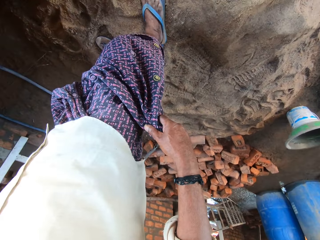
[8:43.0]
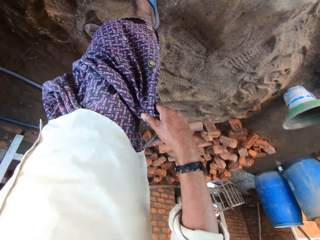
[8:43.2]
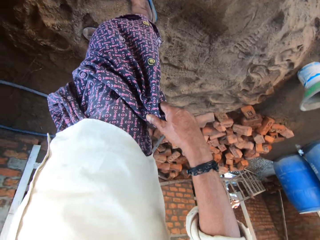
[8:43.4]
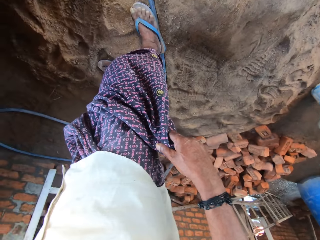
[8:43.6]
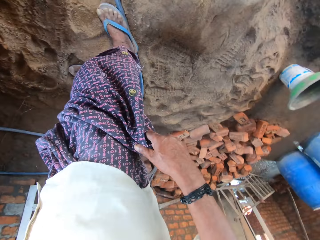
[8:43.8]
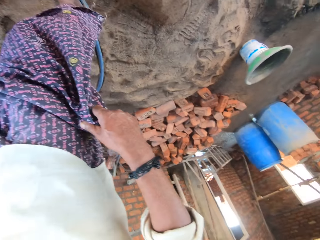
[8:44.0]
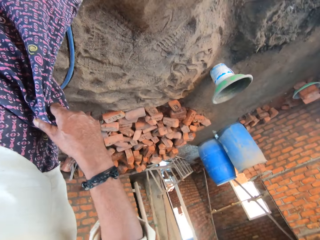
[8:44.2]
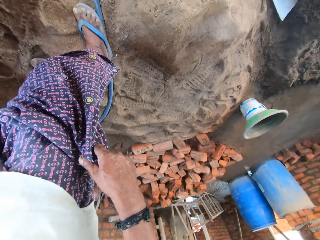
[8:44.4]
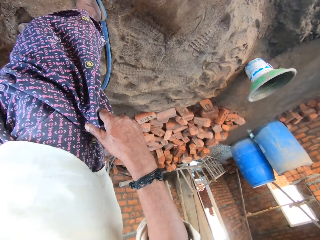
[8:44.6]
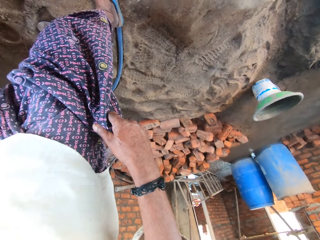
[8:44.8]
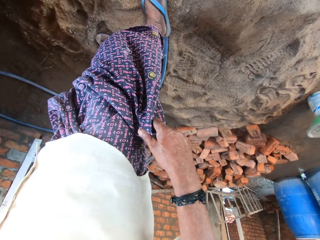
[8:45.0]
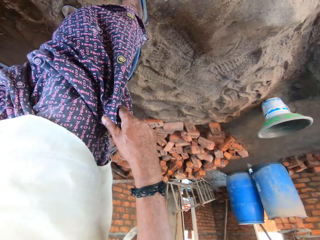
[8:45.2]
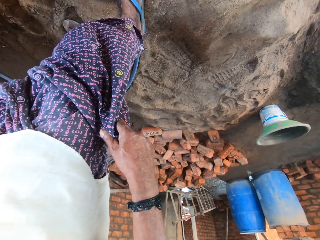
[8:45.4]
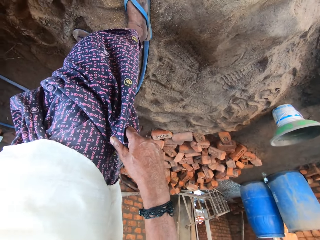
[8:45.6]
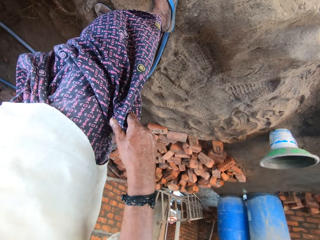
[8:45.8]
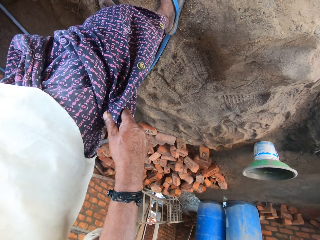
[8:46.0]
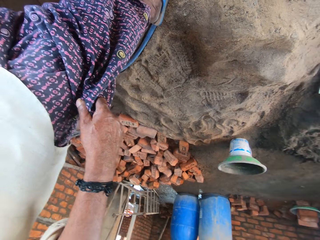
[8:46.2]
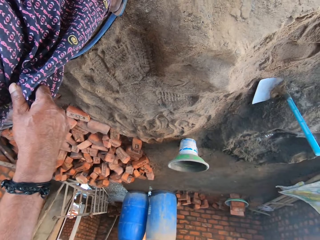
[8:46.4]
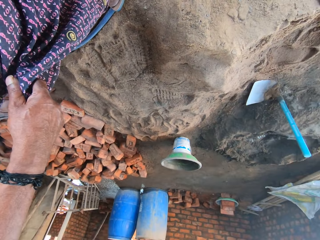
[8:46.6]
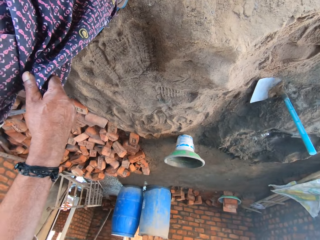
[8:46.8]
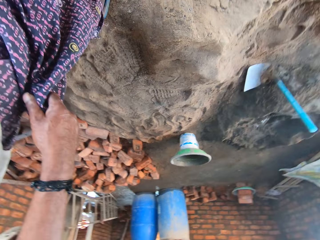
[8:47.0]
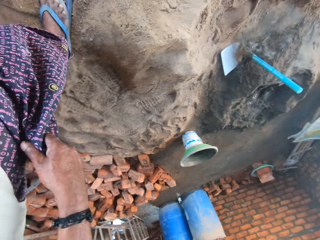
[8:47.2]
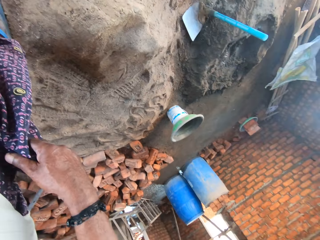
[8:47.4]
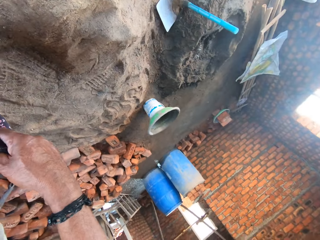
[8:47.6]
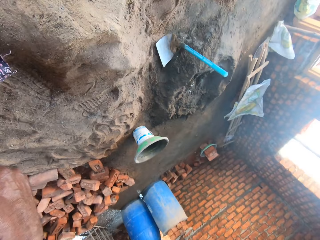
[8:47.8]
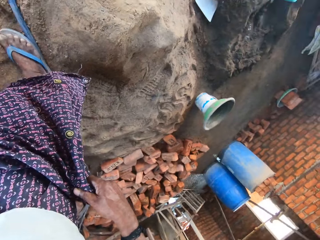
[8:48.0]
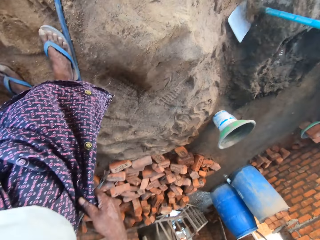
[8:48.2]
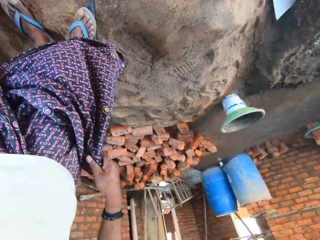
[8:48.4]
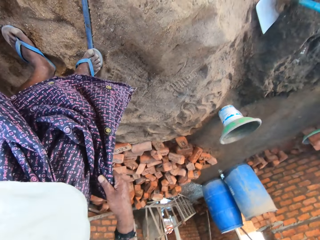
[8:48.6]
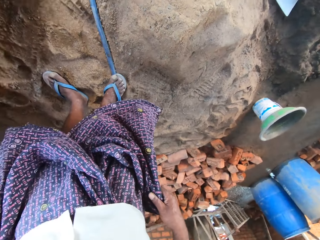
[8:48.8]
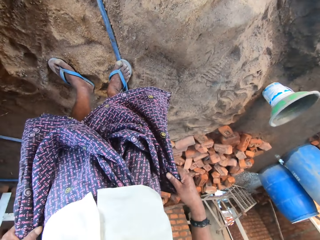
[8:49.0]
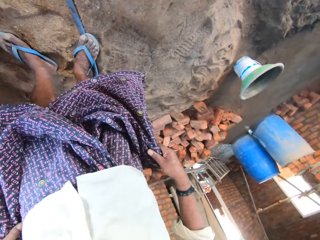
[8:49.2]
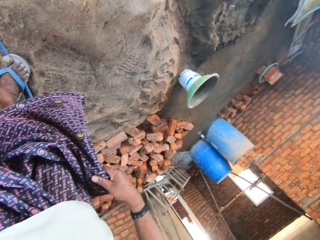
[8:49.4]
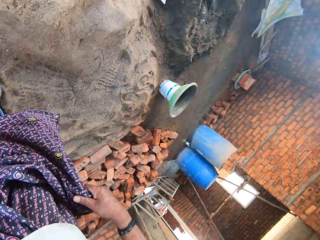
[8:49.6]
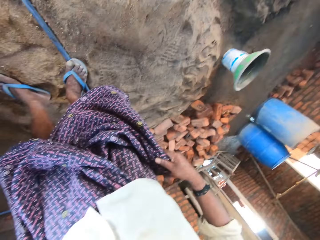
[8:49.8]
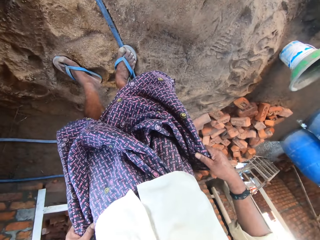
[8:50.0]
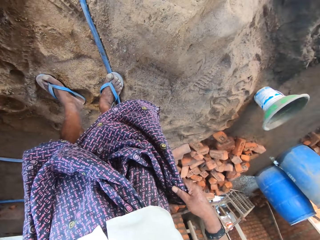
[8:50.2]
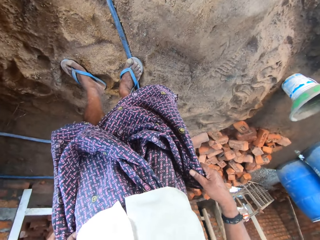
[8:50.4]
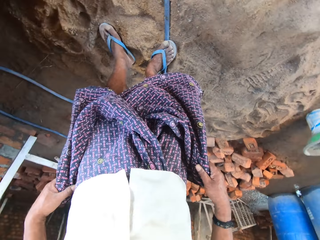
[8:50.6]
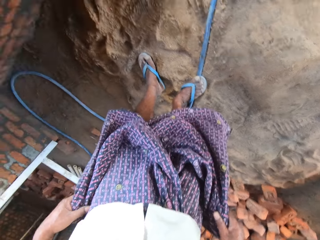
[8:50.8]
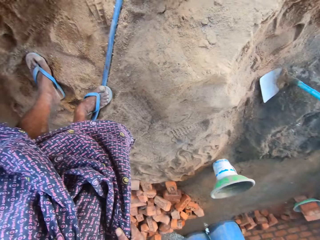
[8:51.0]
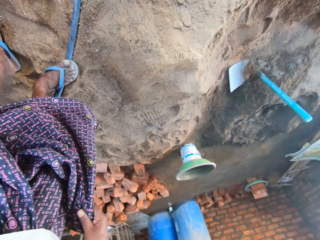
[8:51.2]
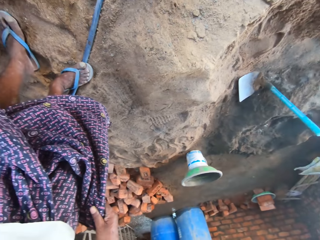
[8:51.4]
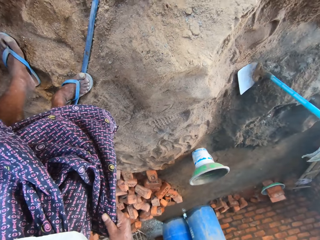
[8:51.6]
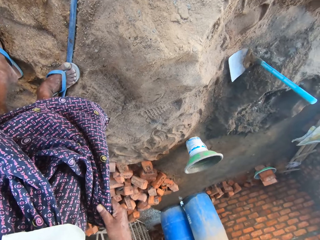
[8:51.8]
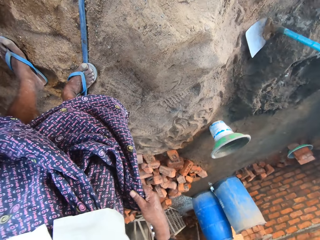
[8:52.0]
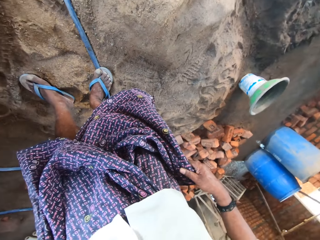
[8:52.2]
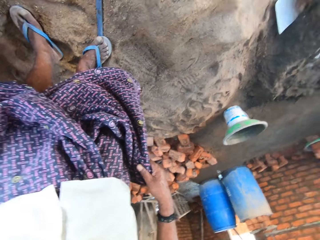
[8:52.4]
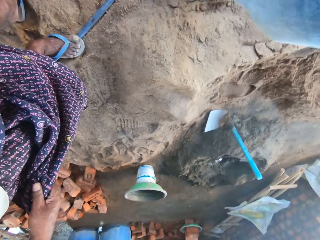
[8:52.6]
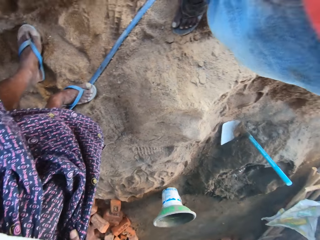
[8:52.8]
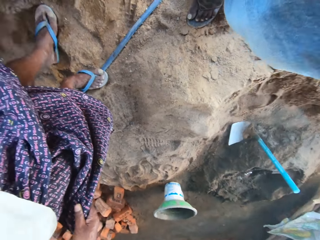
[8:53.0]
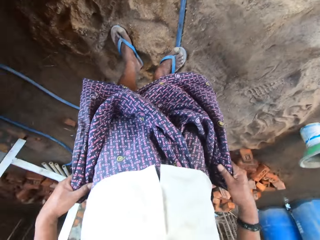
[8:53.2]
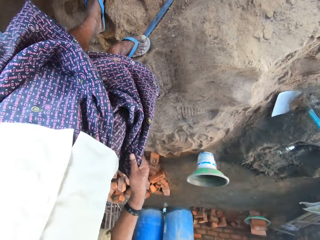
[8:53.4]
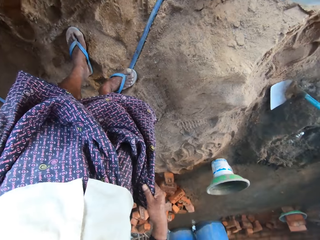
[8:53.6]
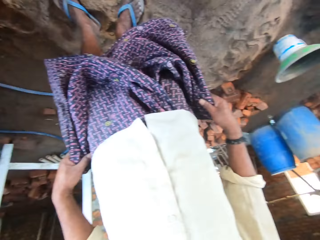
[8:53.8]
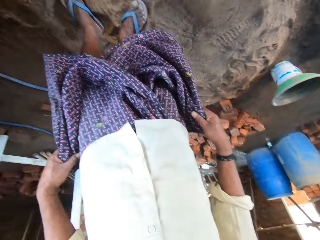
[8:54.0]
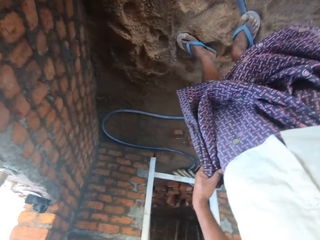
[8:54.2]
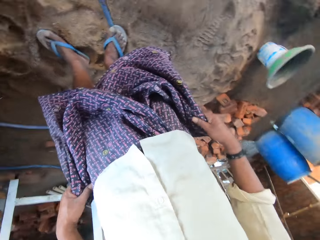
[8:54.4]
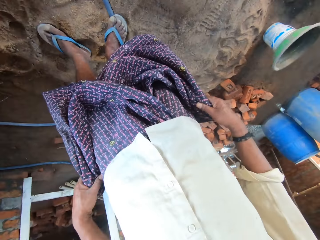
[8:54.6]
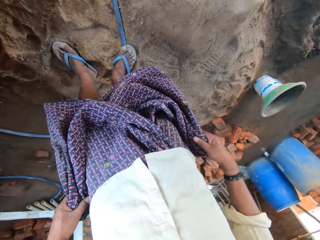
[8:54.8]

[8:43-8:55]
The camera wearer looks around.

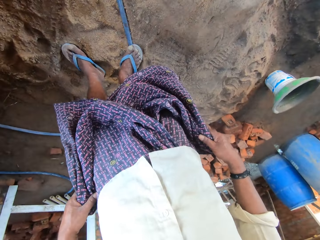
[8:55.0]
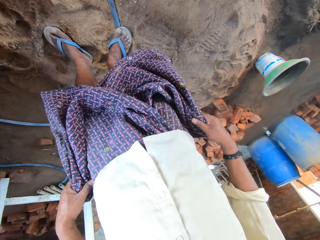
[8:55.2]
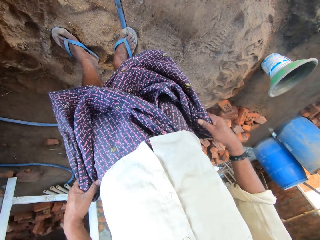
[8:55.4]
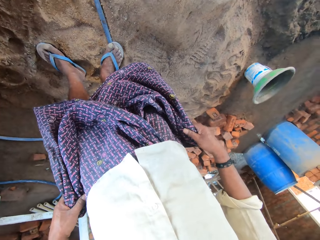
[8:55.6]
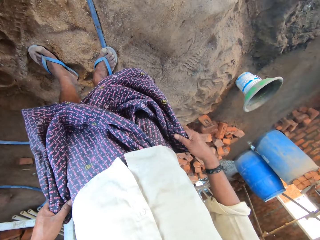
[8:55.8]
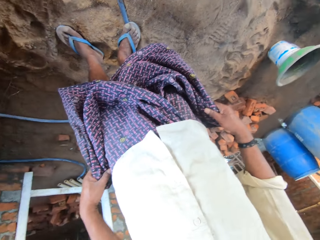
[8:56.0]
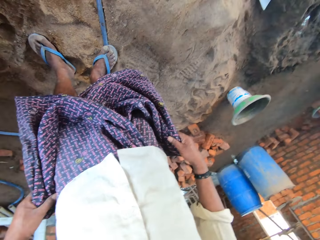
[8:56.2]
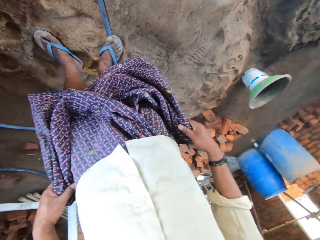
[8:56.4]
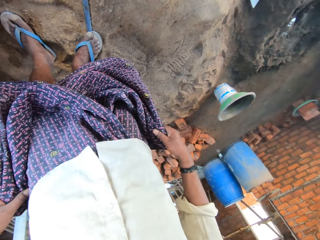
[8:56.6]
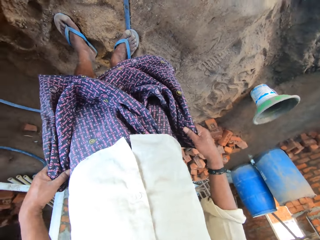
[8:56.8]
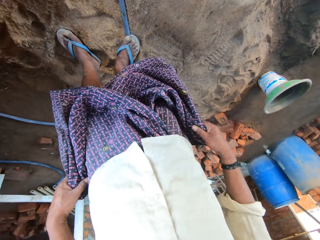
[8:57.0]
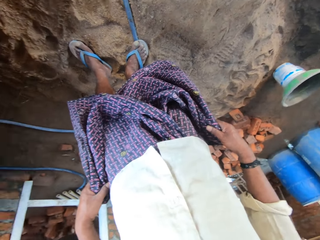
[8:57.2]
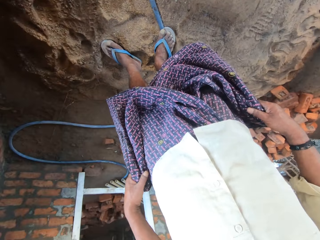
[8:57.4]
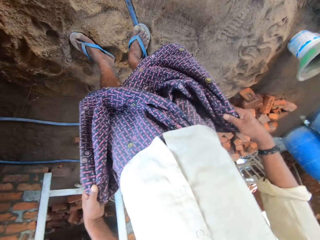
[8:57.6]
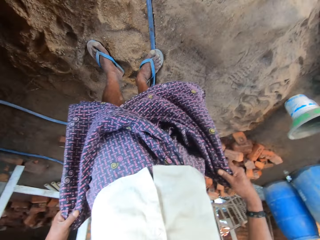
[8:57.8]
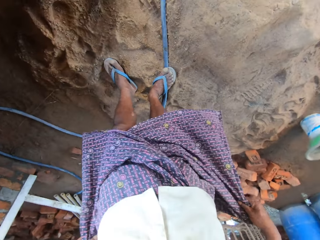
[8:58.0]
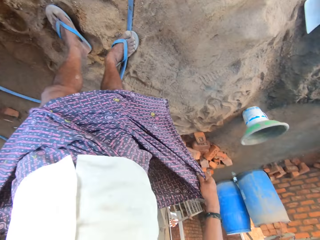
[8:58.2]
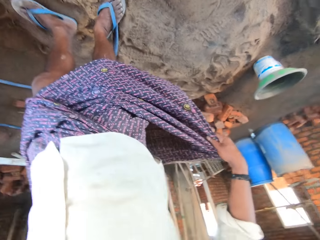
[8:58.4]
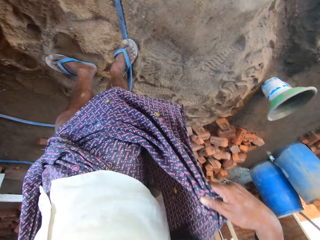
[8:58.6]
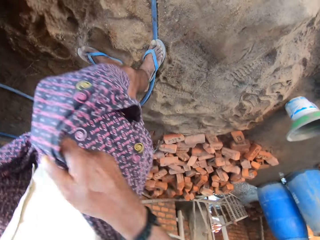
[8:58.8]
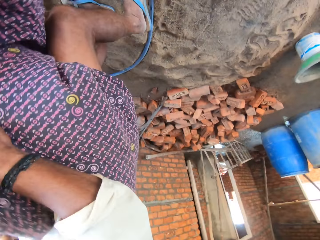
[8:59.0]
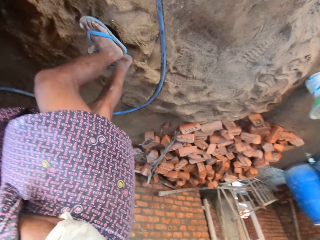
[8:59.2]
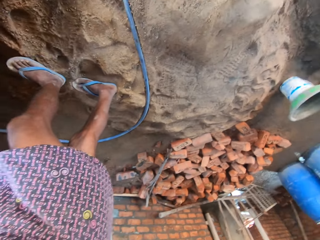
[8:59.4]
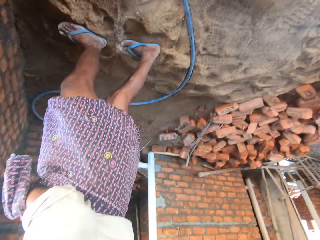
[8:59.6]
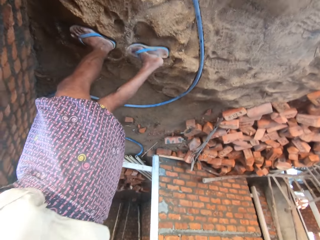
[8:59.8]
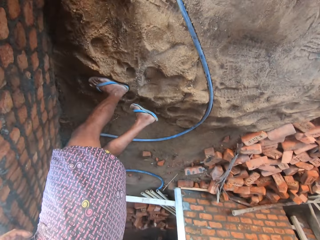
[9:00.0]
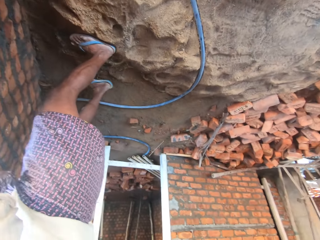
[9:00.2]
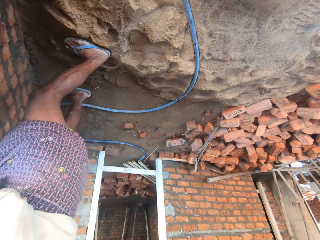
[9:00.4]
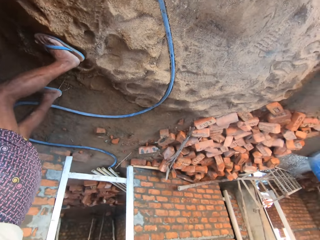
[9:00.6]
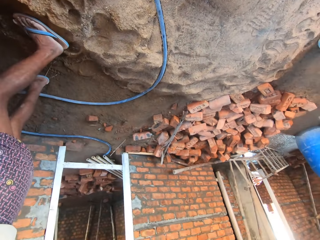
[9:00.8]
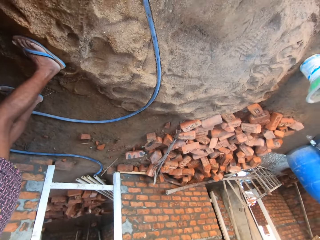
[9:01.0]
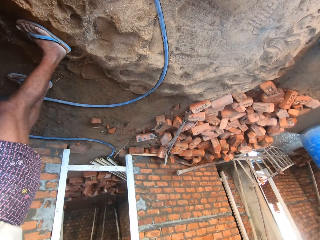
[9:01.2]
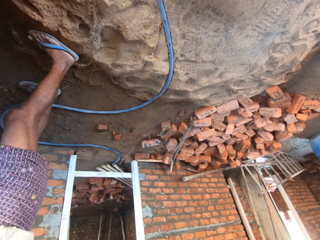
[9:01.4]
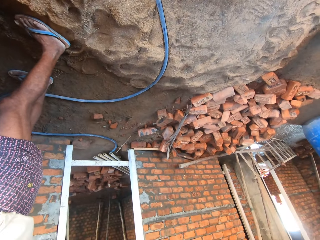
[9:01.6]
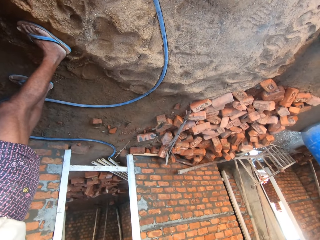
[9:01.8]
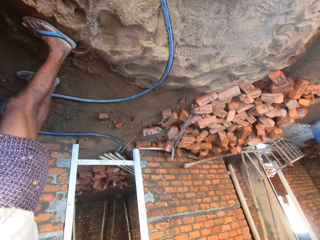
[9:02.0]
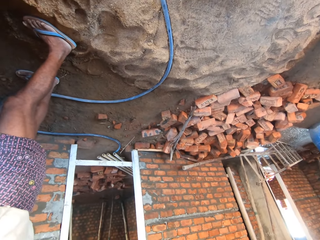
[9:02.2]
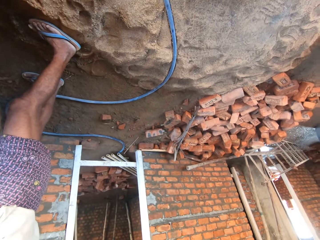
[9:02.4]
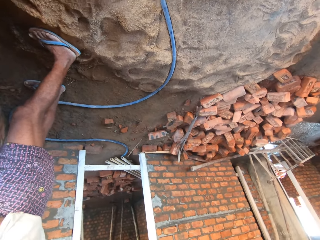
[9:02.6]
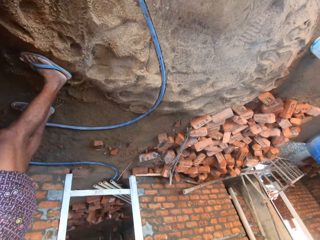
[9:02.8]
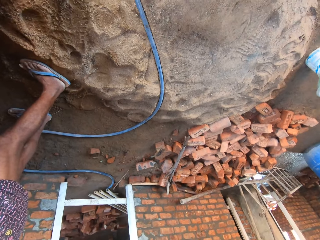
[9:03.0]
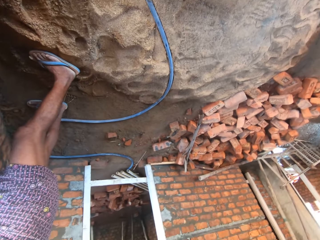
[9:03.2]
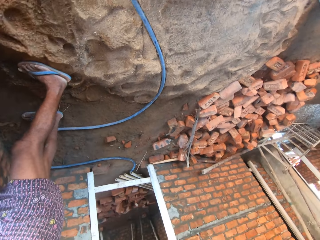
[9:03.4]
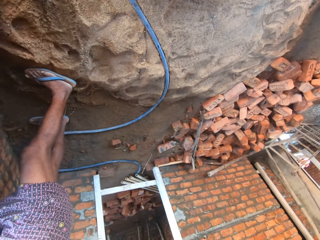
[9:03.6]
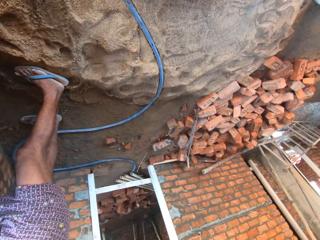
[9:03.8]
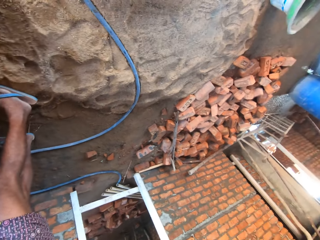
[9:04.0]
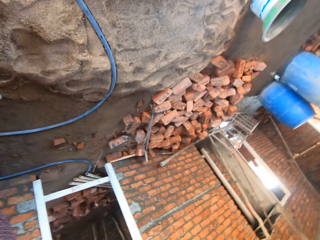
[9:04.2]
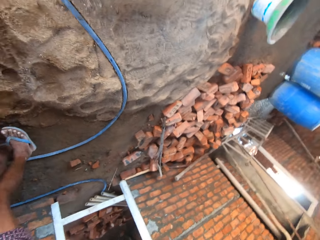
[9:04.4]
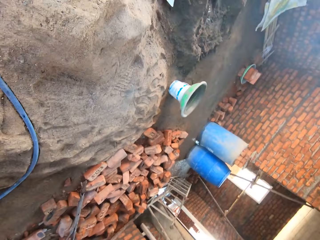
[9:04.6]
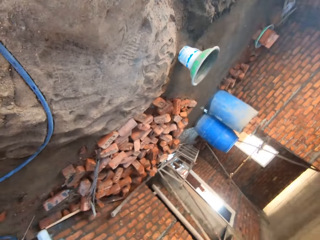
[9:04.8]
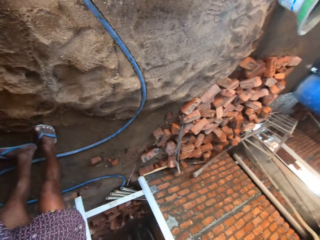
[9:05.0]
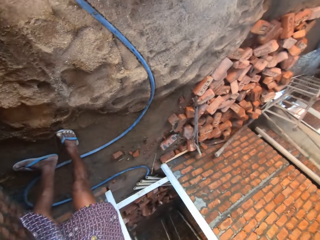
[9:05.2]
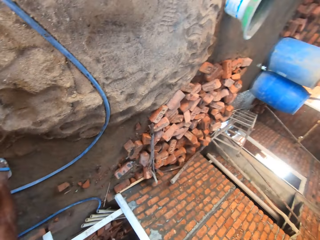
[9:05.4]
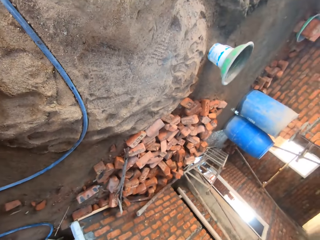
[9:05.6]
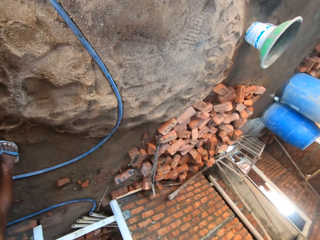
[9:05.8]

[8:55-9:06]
The camera wearer folds the wrapper tied in his waist. He looks around.
